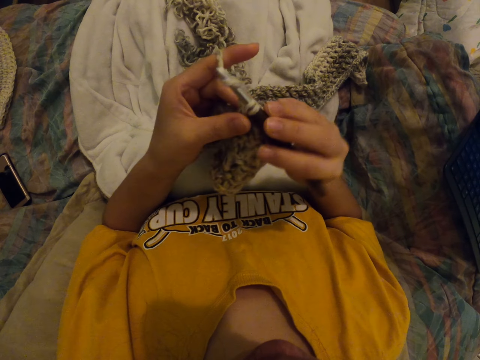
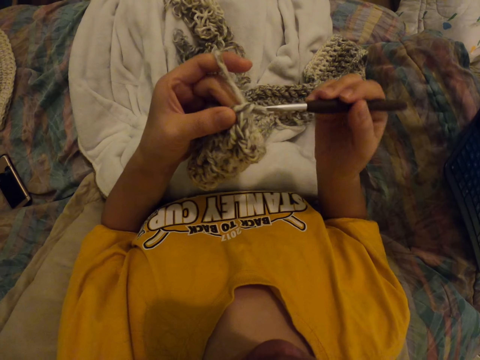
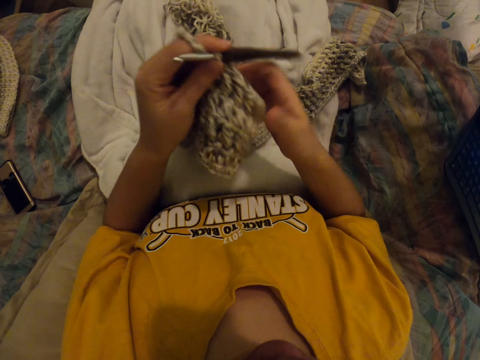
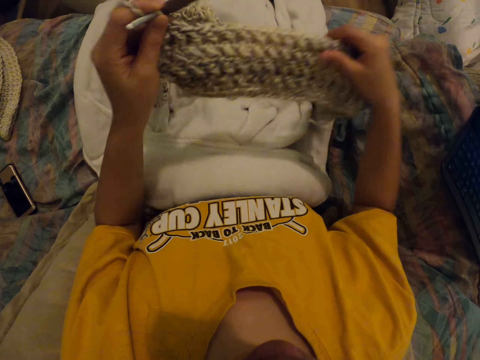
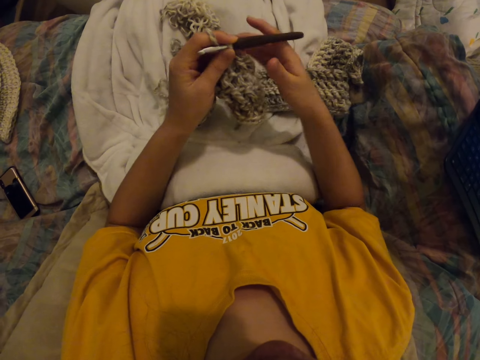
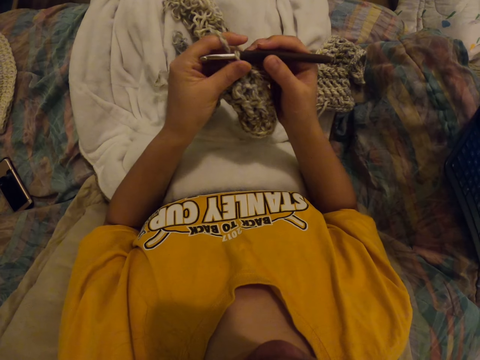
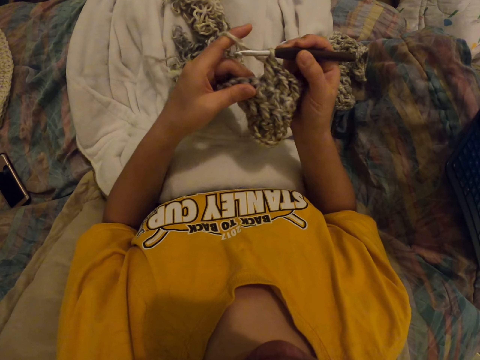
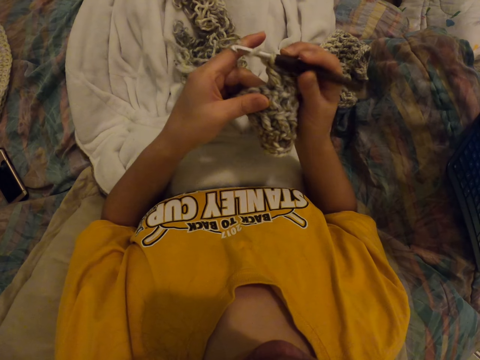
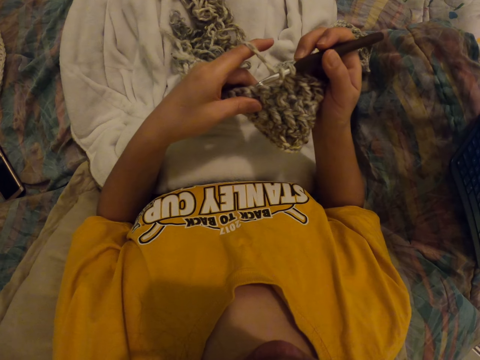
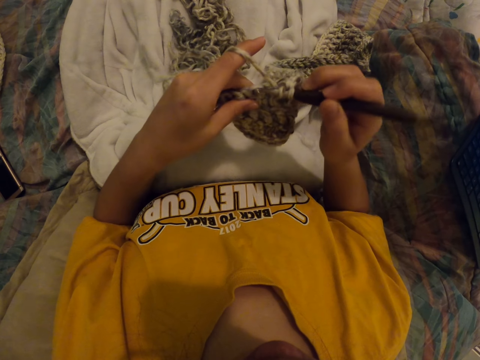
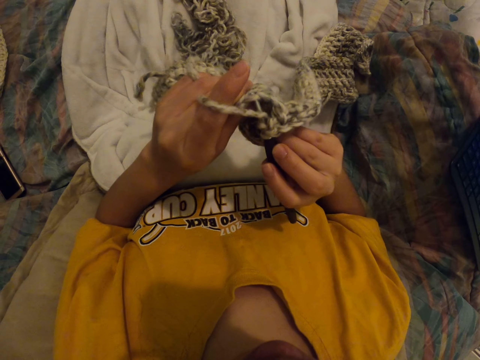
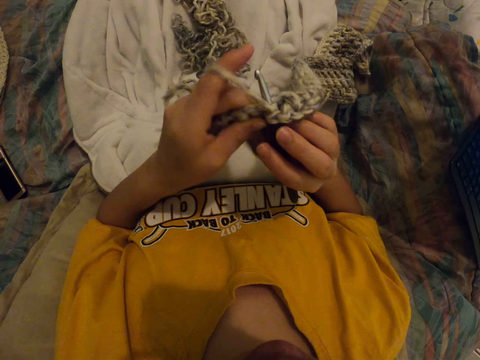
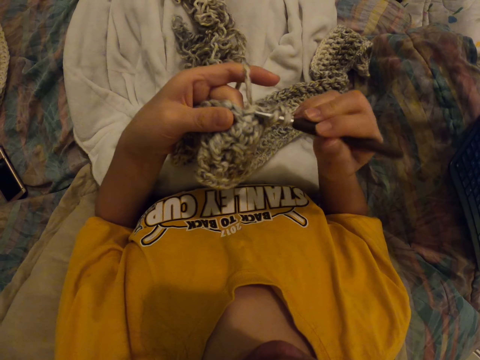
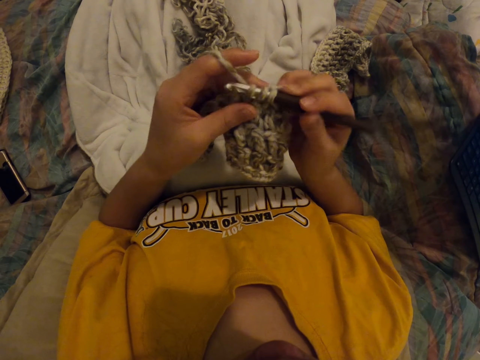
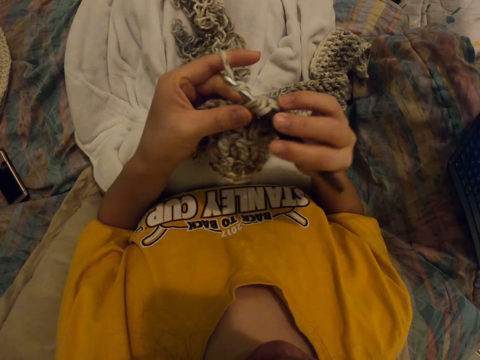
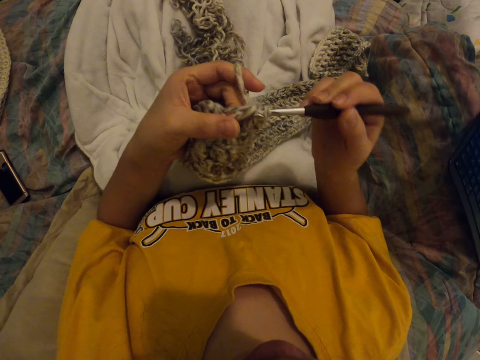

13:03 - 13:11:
The camera wearer lifts up the cloth. They put the cloth on the lap, grab the needle, and sew.
